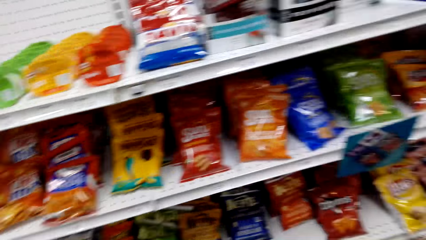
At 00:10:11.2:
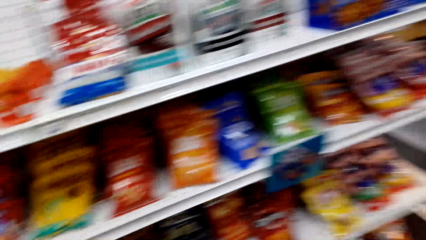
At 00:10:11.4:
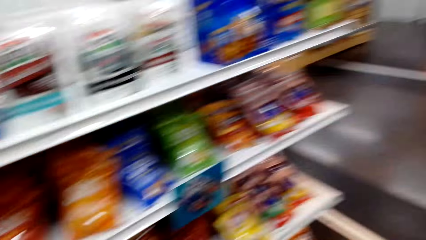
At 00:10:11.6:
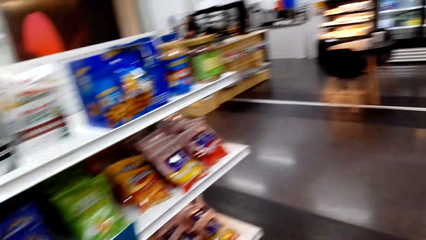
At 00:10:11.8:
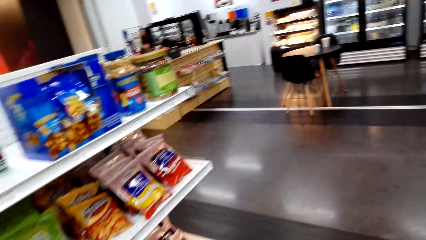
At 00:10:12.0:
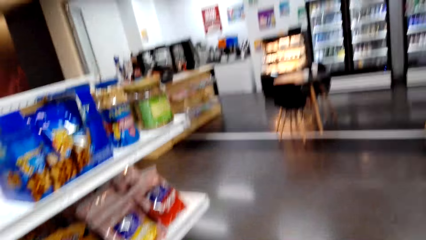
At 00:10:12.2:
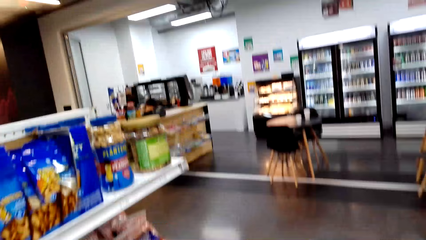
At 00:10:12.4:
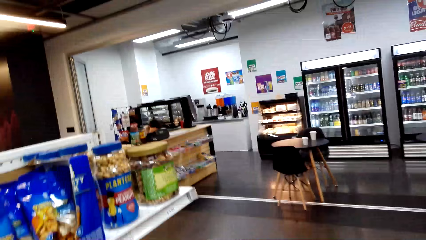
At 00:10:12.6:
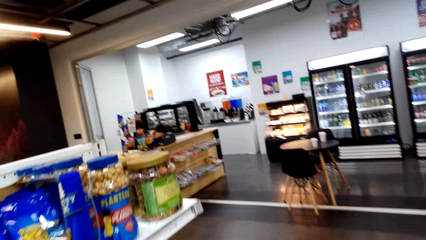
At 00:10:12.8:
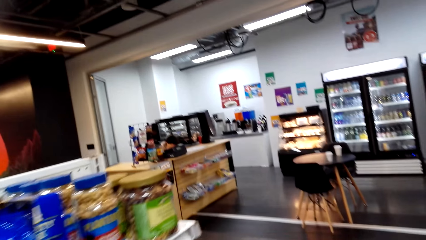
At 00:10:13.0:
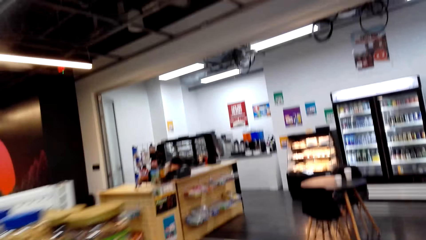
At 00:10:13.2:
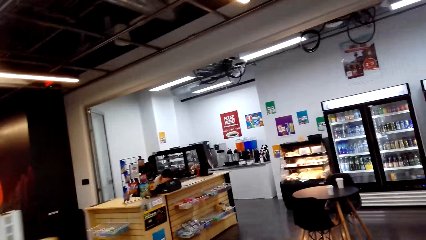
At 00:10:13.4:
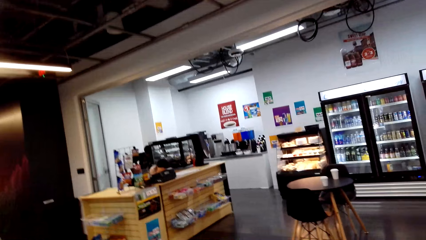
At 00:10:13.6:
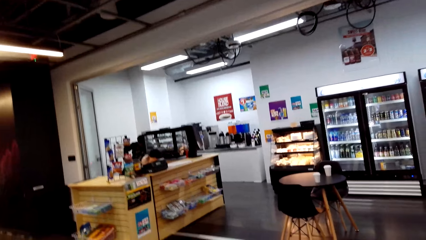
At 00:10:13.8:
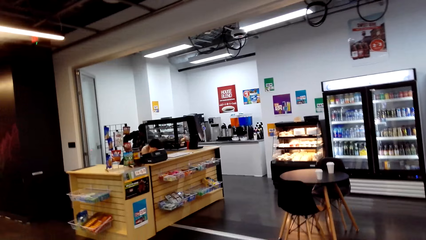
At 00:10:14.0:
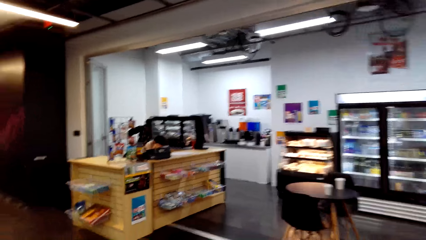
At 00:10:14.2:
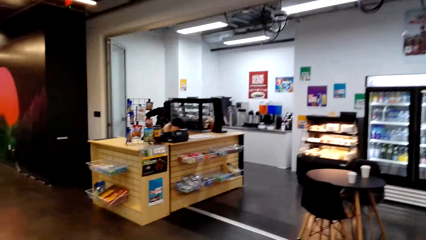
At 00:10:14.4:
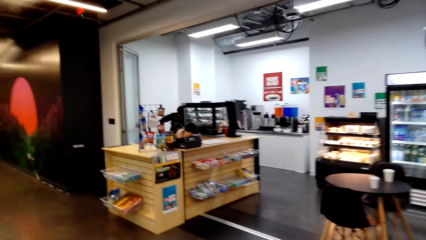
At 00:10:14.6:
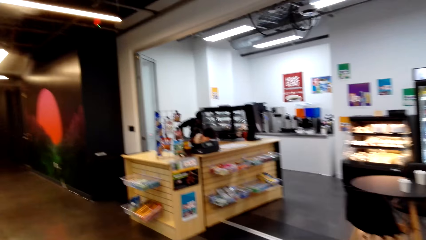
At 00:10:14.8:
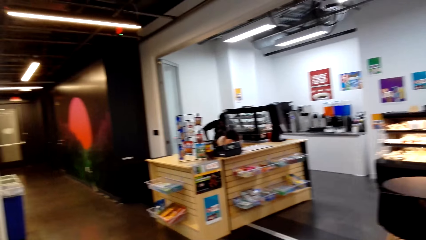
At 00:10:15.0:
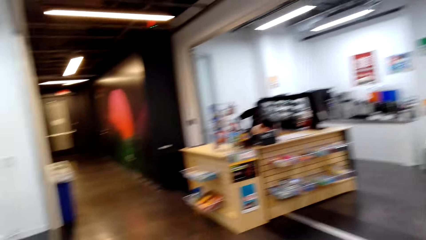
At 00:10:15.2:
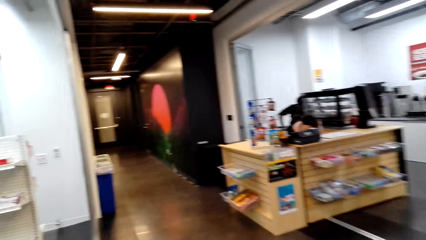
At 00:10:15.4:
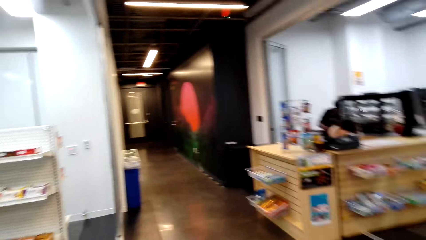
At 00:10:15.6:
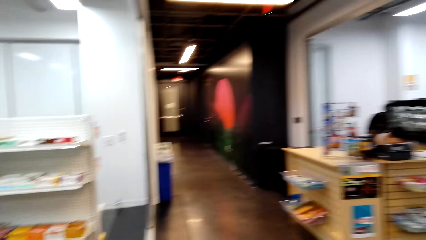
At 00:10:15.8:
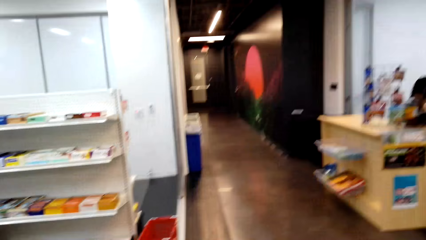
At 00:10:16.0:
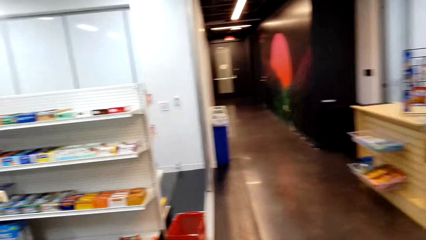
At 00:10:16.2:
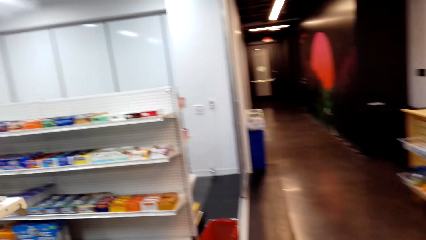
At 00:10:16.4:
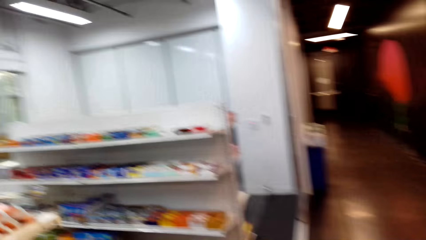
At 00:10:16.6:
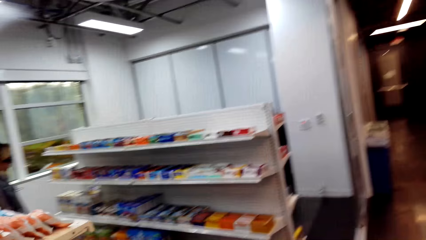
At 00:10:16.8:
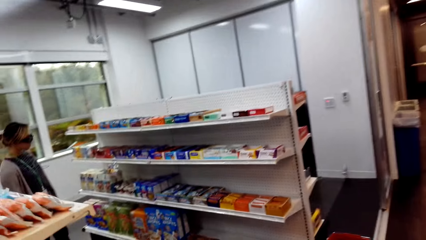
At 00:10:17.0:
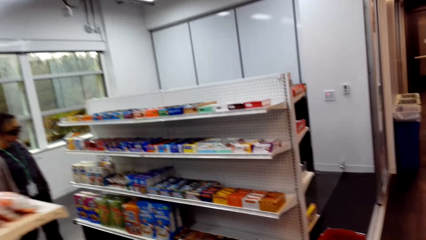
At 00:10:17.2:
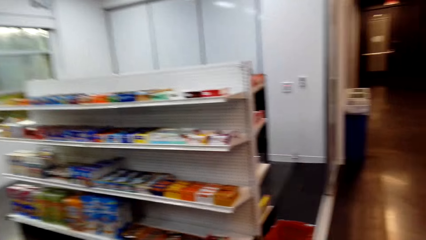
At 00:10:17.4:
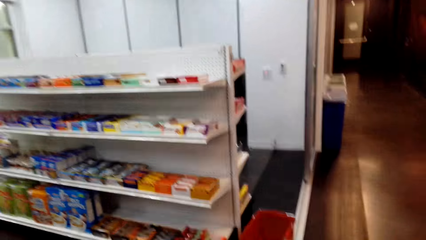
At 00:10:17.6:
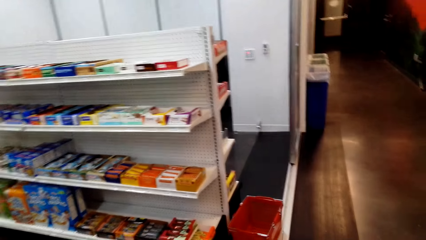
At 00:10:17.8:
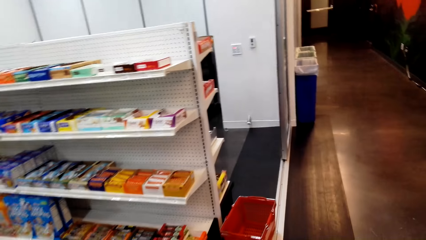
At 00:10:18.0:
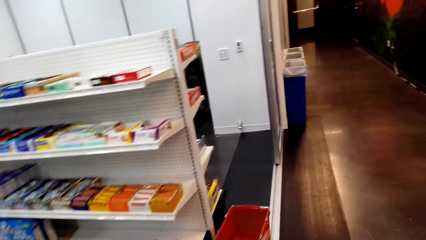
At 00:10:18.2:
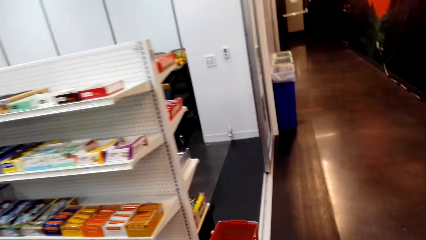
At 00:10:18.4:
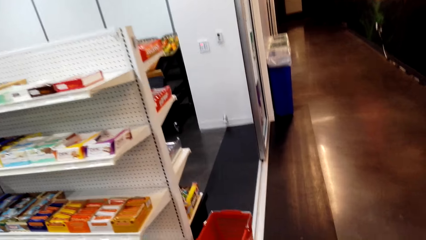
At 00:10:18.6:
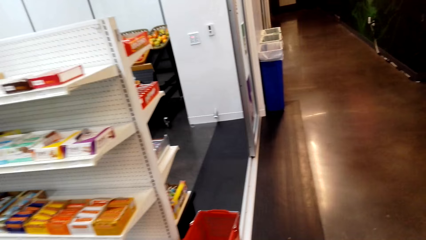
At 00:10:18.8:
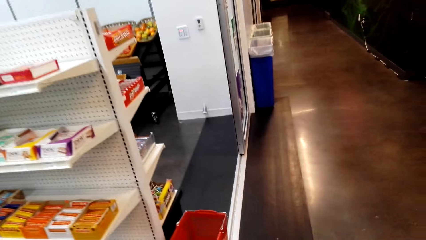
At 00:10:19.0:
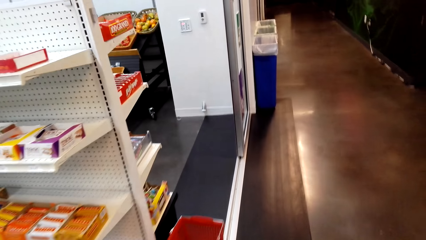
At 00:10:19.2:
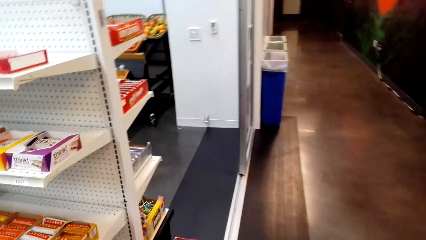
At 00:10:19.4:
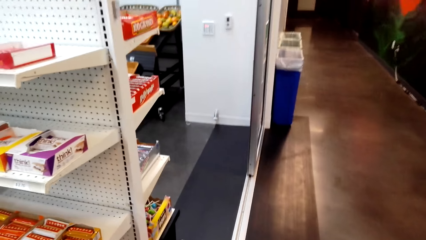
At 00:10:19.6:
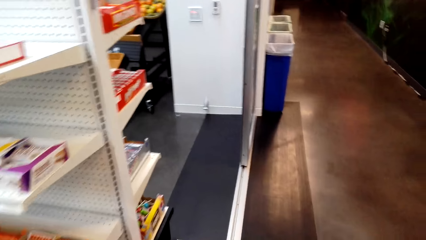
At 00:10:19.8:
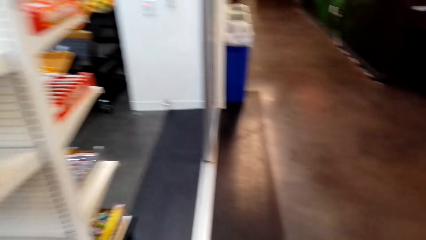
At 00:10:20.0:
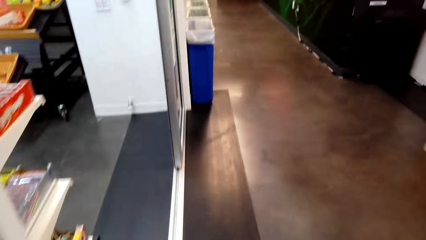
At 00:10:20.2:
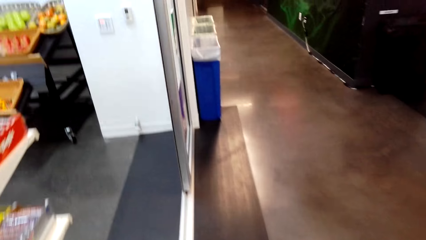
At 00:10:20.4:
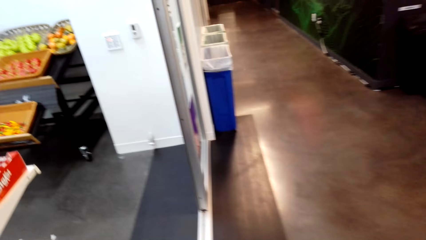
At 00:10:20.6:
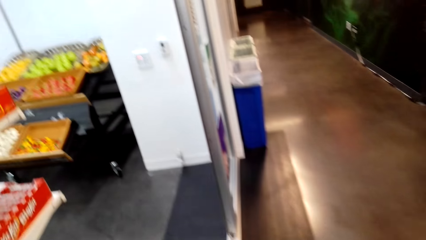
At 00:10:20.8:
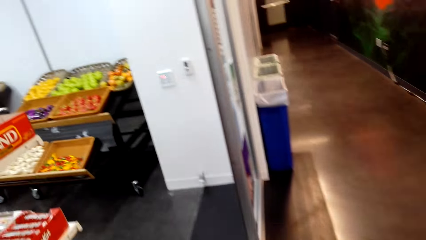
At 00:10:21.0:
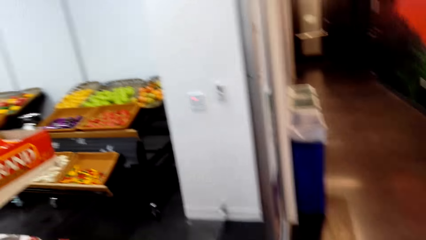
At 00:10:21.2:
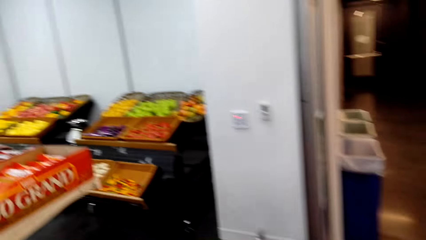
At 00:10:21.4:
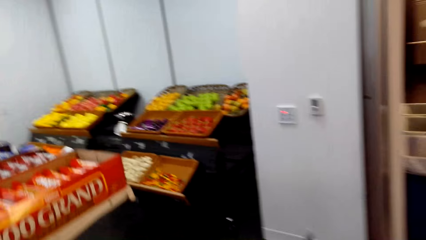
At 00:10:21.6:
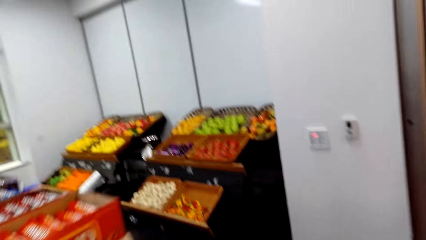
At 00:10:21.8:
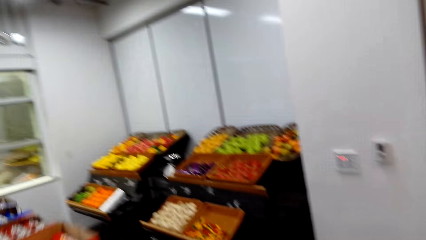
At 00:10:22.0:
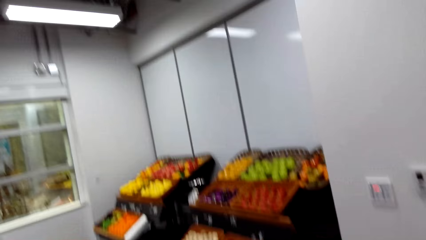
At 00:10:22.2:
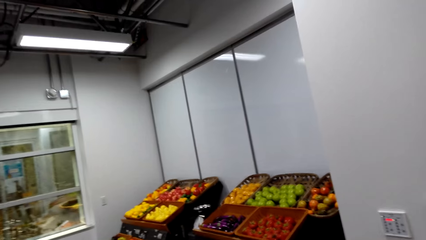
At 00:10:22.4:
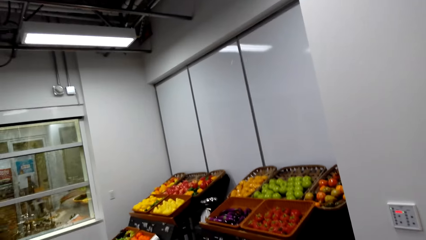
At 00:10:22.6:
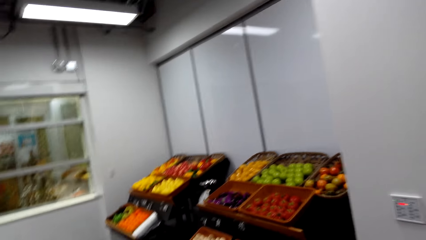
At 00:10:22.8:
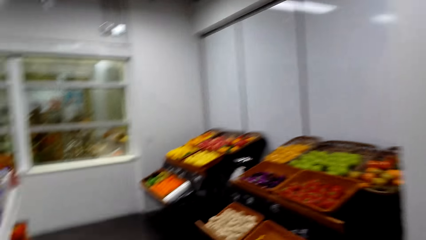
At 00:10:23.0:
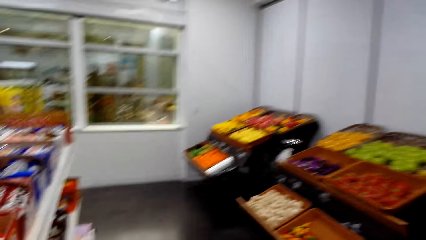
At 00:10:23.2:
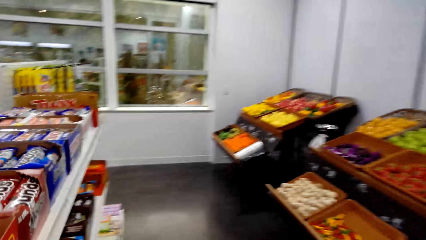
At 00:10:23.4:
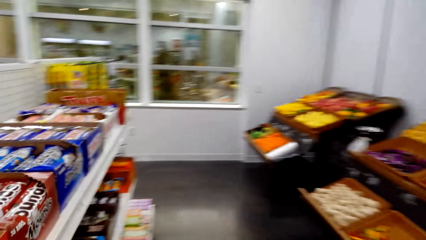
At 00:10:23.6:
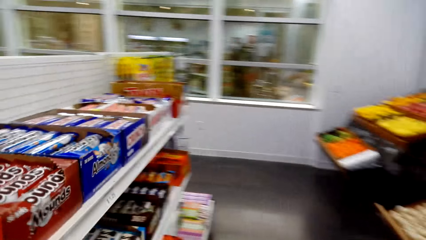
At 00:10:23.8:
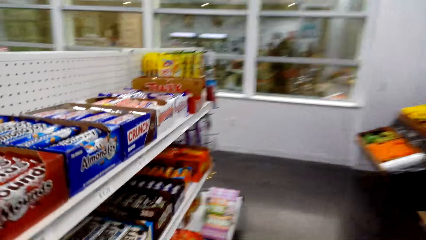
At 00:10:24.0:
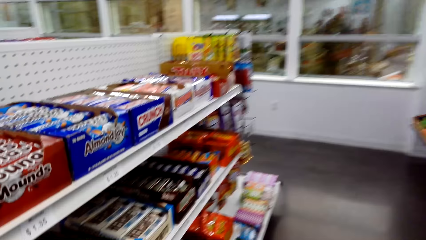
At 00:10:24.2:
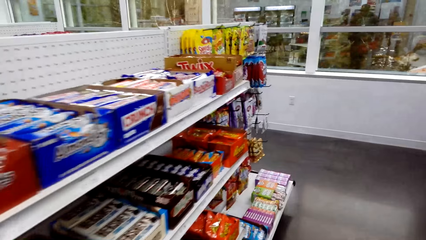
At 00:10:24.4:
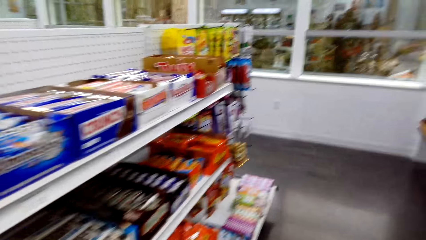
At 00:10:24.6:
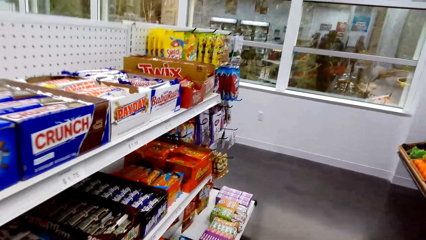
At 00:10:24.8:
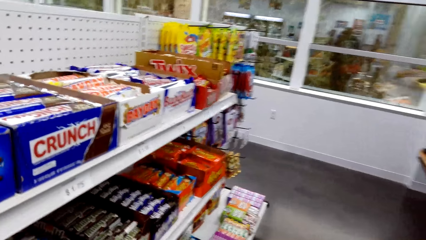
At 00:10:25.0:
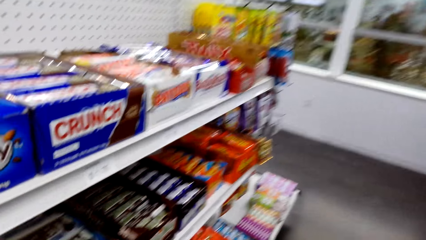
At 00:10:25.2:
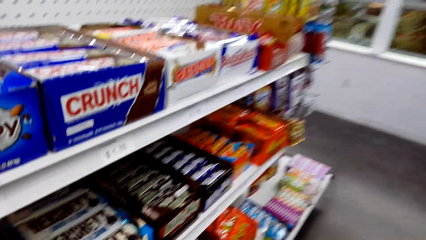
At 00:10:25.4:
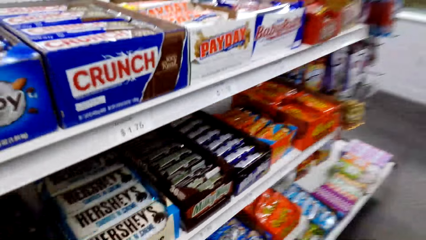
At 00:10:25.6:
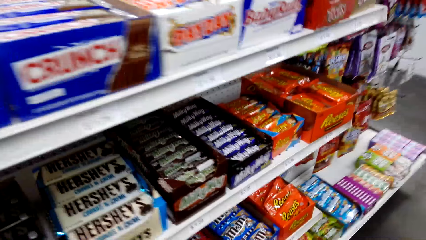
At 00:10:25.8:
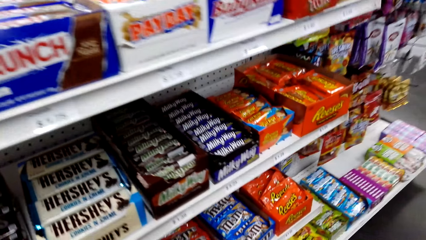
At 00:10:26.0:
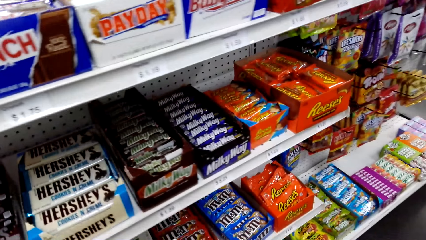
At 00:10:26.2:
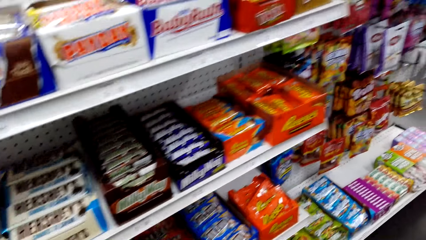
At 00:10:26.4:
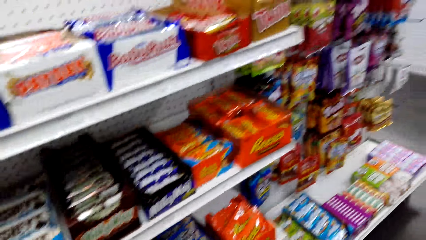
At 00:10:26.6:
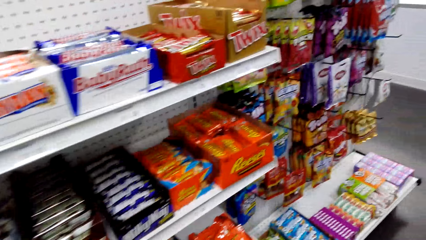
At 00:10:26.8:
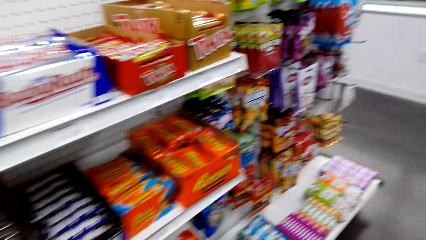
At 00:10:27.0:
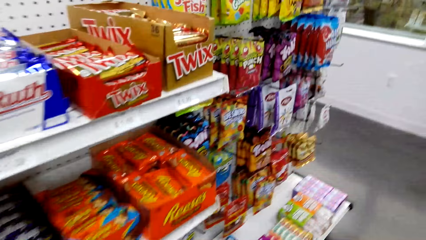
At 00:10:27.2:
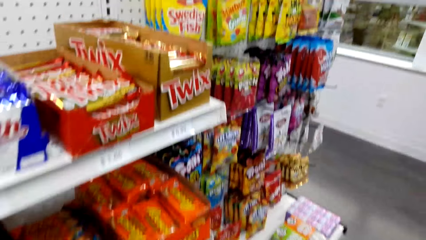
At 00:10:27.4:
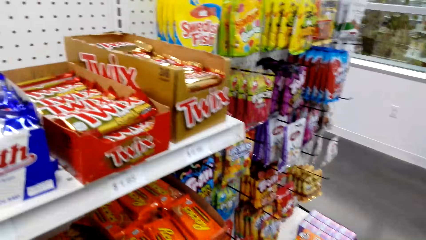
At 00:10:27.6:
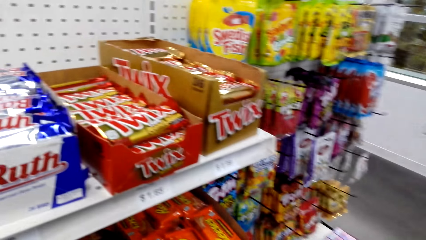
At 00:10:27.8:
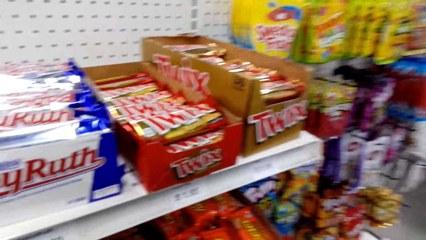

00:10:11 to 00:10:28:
The camera wearer walks around. They look at snacks on the shelves.
